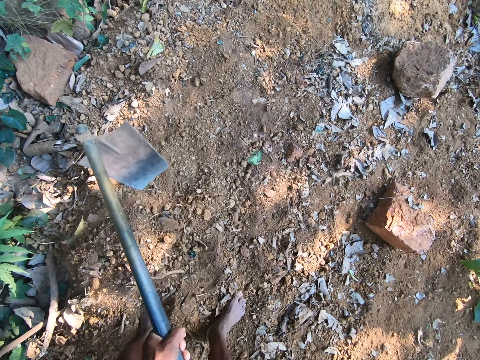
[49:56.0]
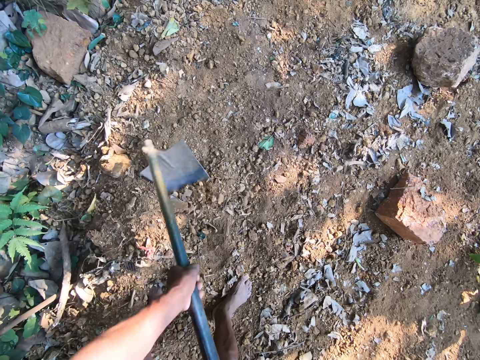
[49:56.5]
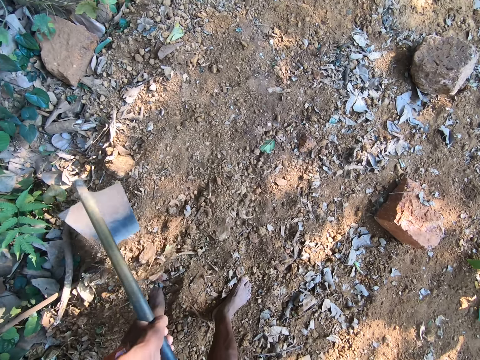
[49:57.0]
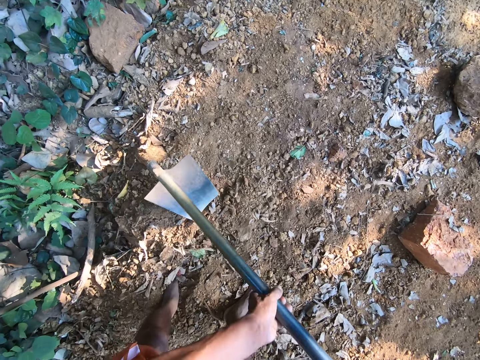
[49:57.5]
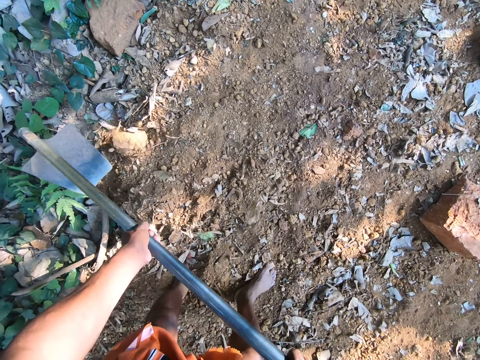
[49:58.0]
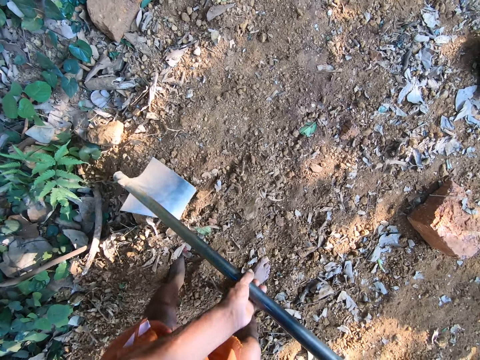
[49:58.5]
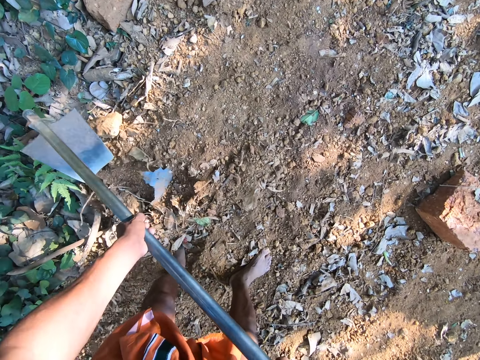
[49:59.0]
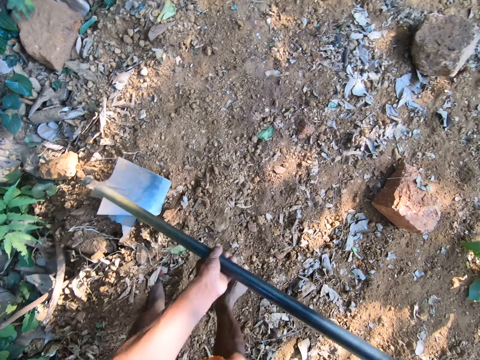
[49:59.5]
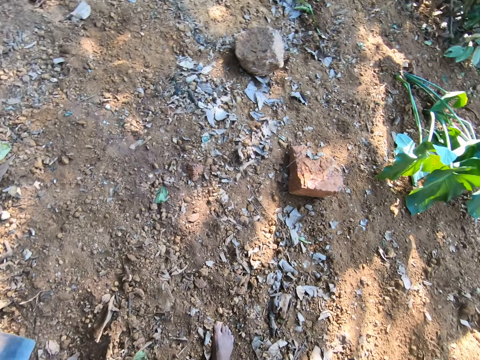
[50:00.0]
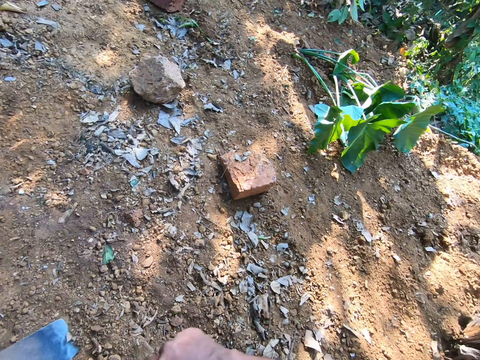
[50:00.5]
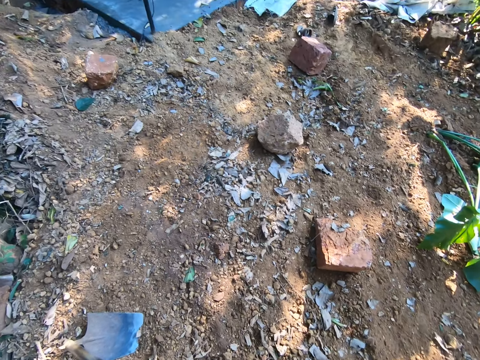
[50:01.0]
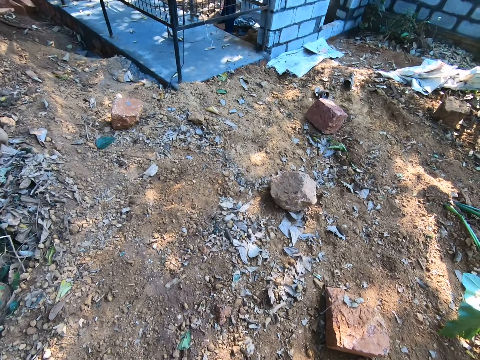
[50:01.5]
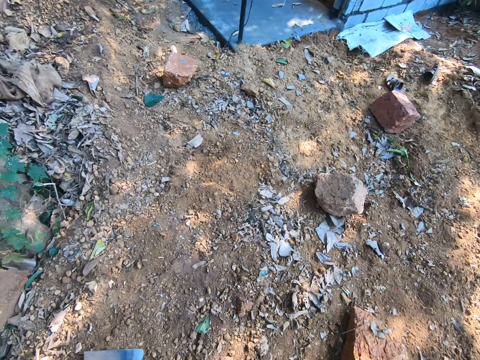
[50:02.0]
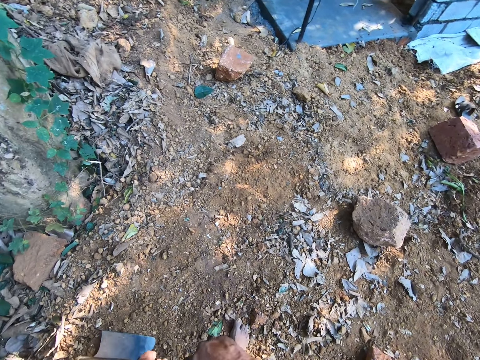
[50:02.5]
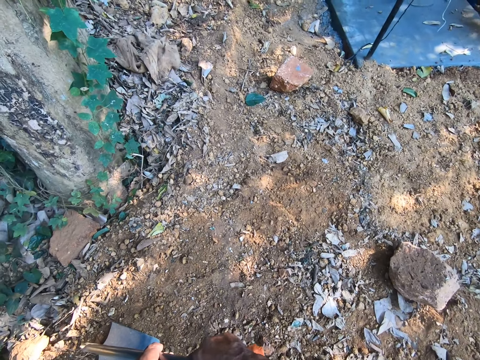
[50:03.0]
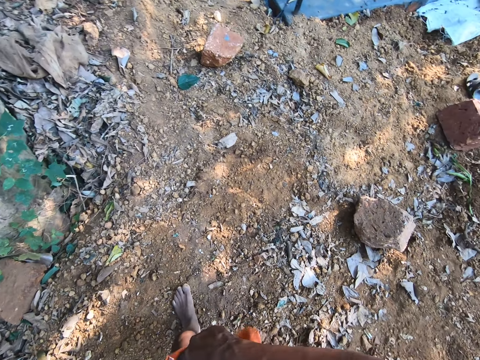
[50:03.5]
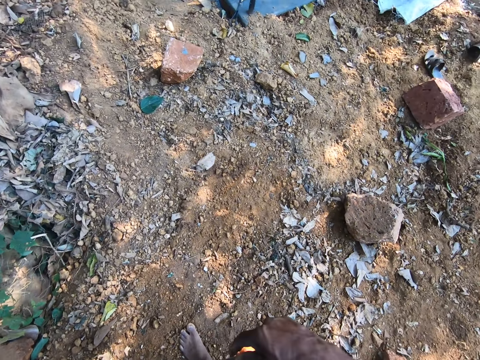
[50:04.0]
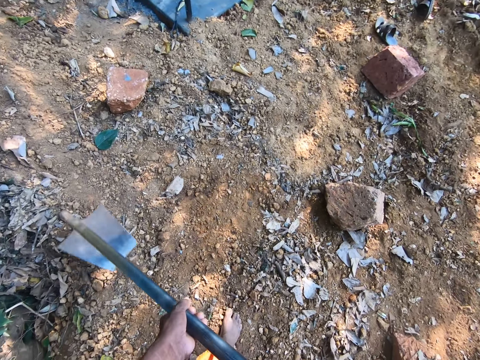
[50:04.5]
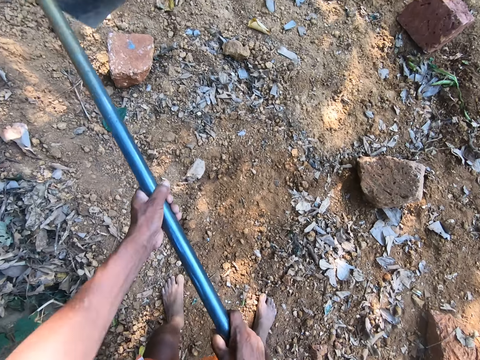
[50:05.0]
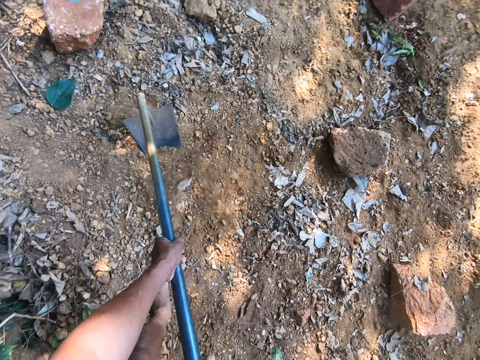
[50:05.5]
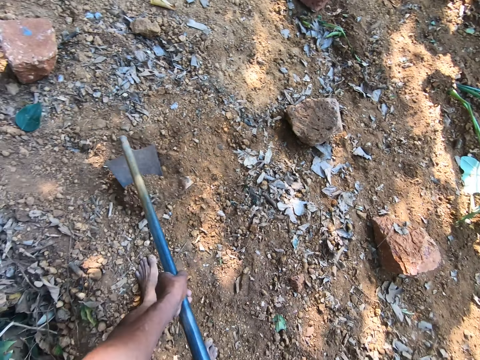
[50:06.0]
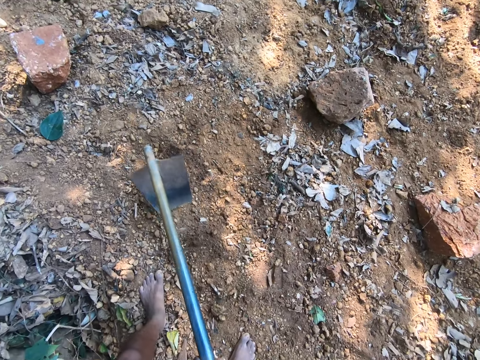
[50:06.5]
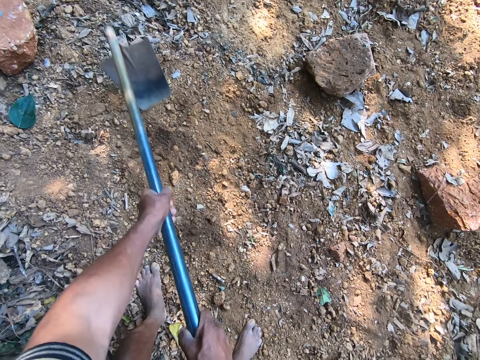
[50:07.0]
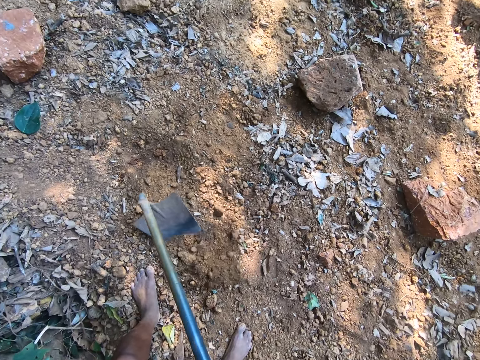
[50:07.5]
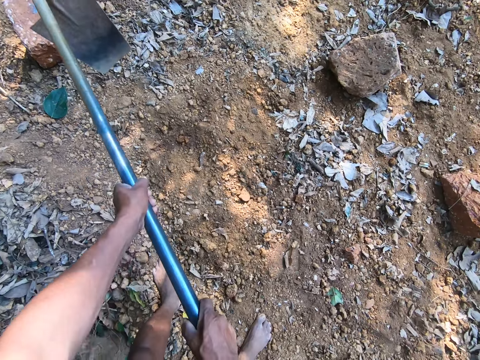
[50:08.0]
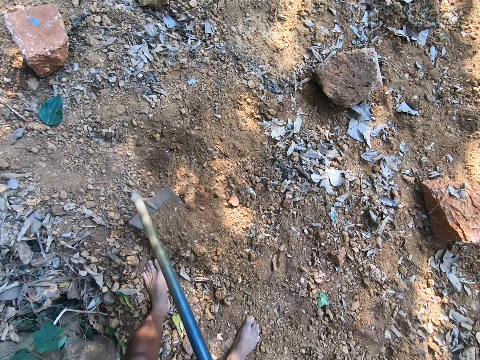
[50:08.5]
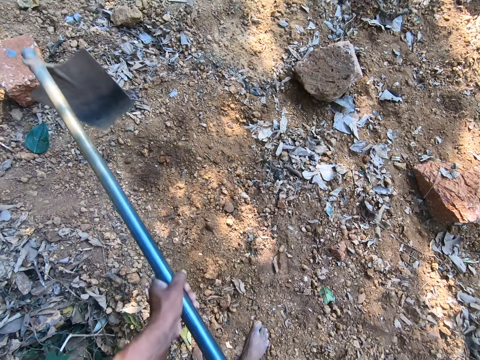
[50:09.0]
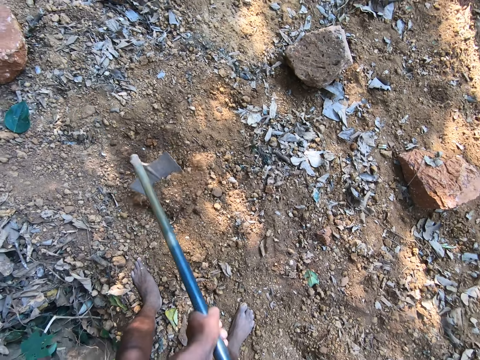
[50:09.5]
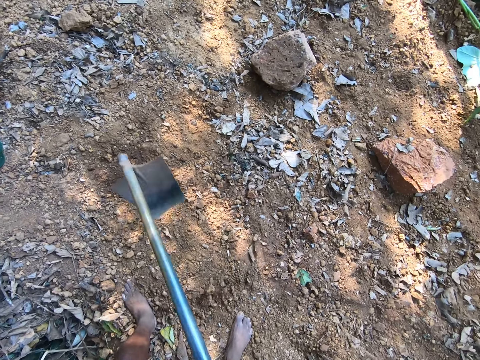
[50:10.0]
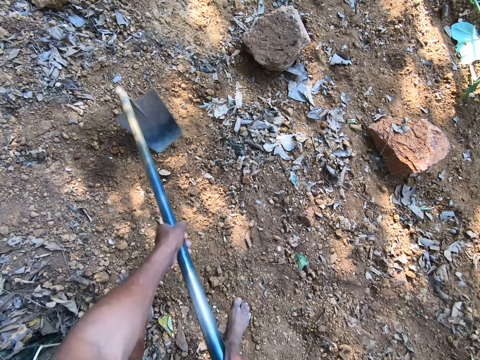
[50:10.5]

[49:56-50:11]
The camera wearer digs the ground with the hoe in his hands.

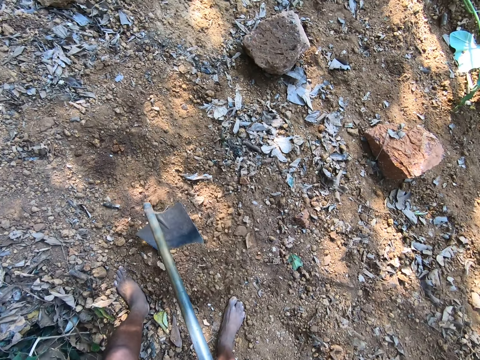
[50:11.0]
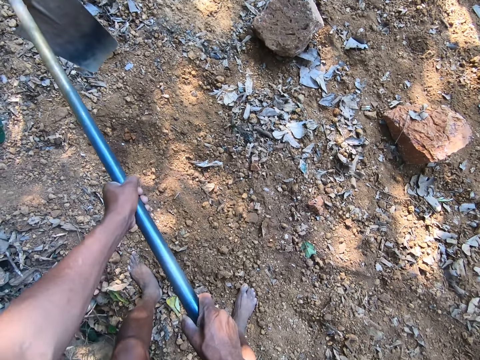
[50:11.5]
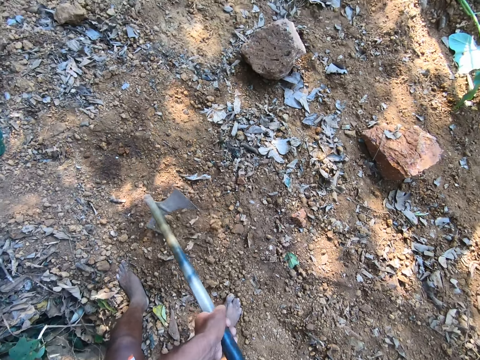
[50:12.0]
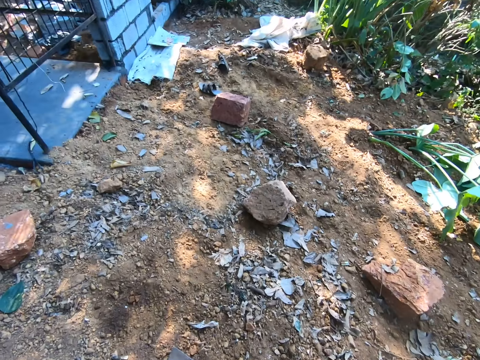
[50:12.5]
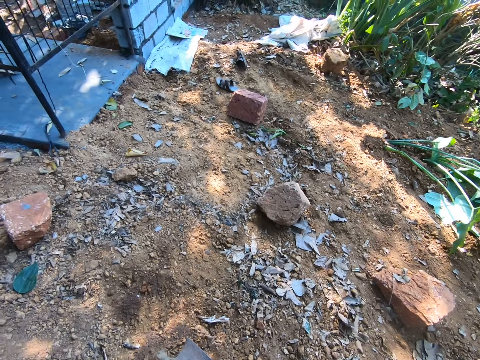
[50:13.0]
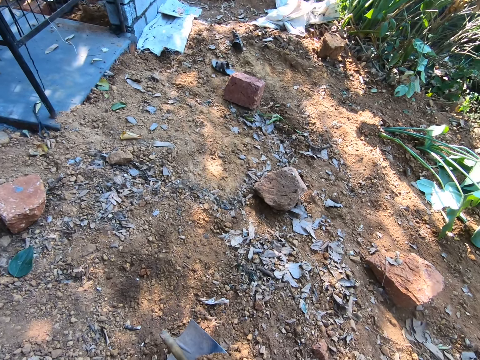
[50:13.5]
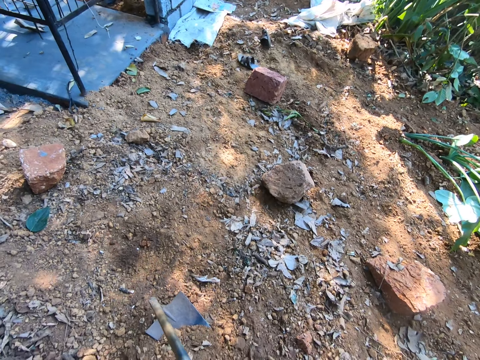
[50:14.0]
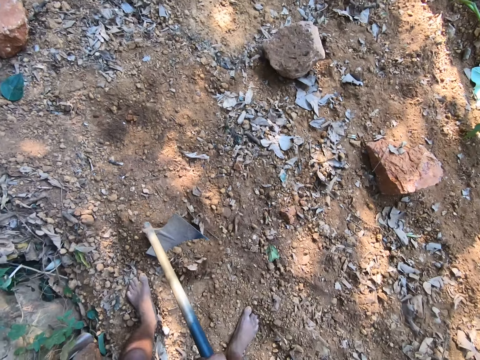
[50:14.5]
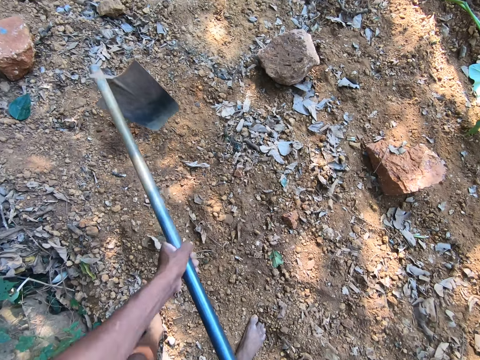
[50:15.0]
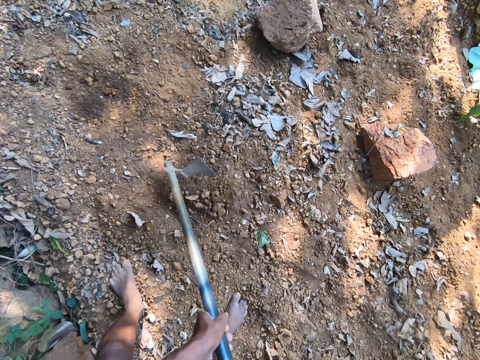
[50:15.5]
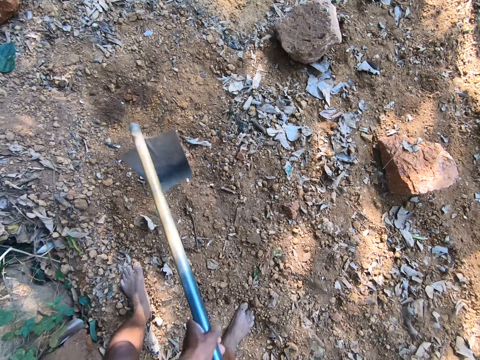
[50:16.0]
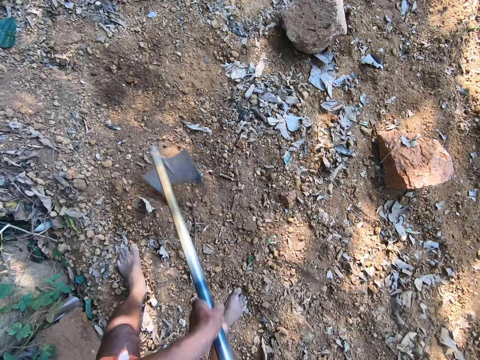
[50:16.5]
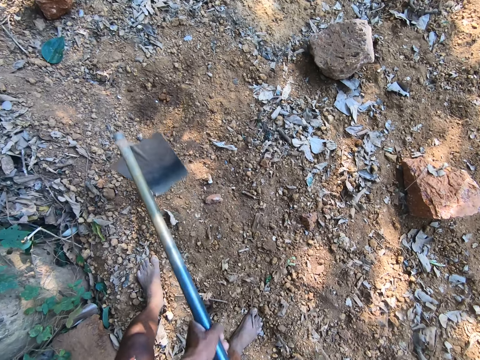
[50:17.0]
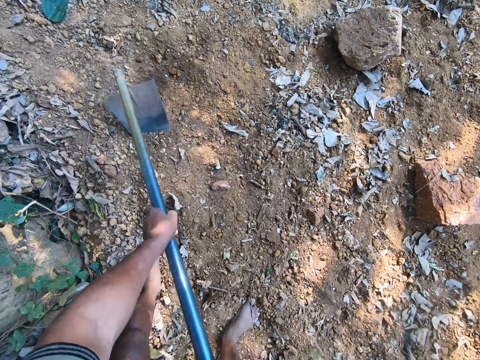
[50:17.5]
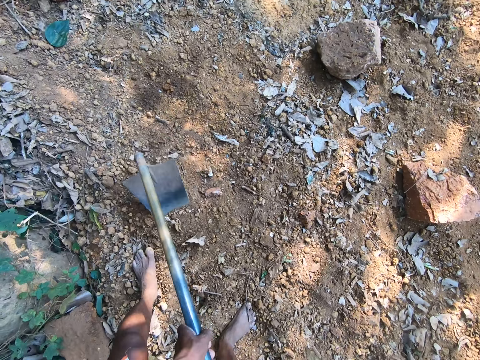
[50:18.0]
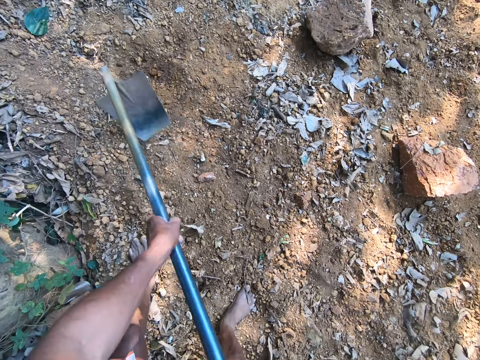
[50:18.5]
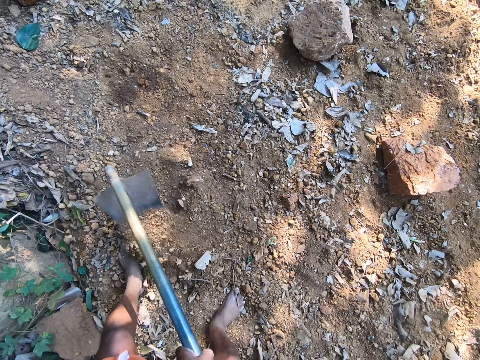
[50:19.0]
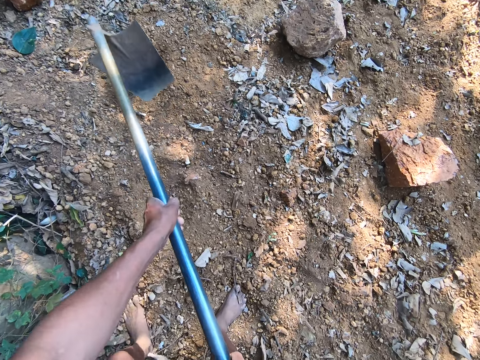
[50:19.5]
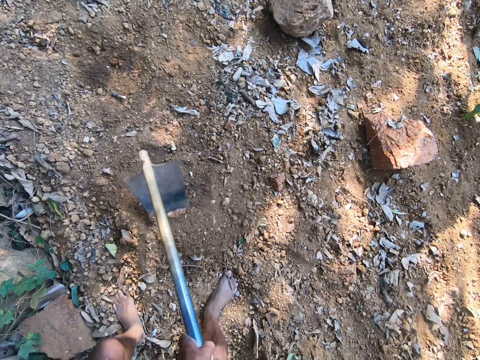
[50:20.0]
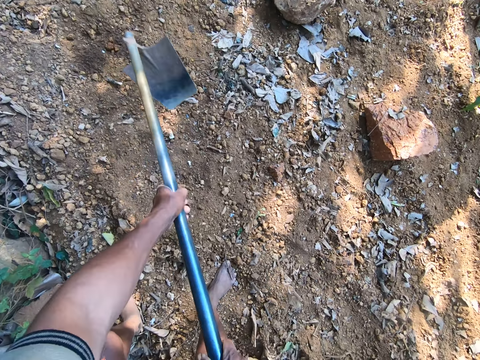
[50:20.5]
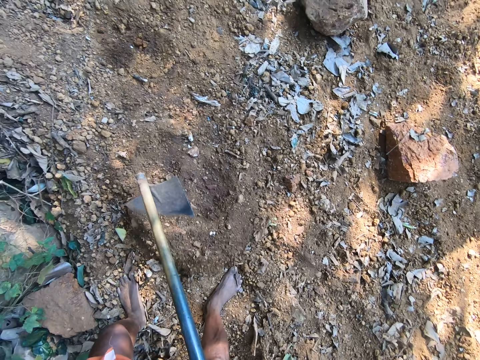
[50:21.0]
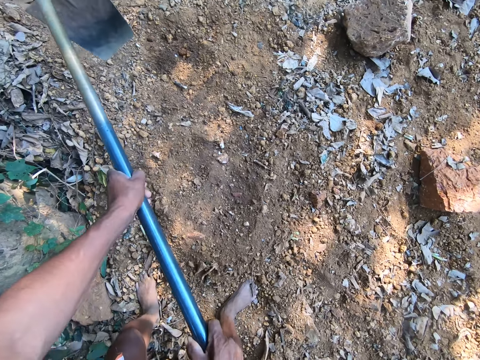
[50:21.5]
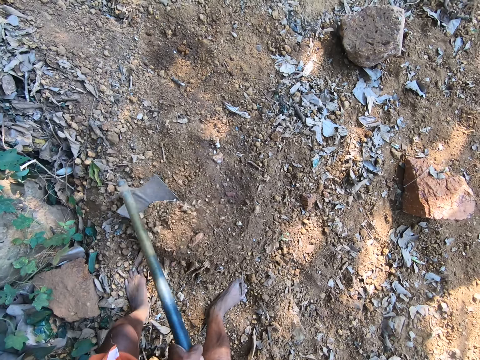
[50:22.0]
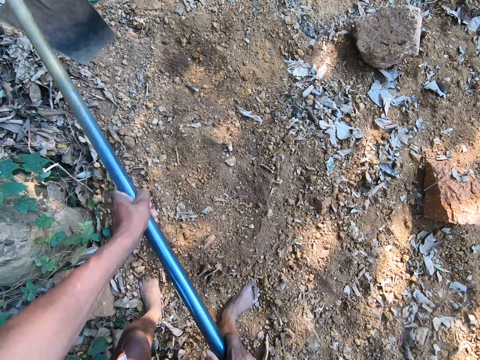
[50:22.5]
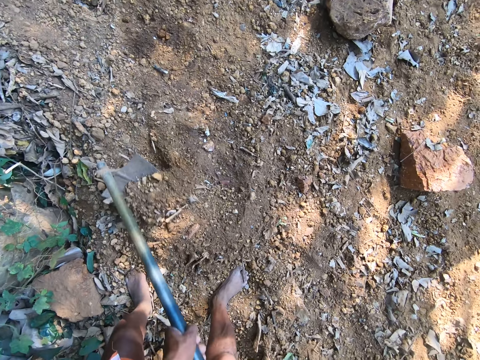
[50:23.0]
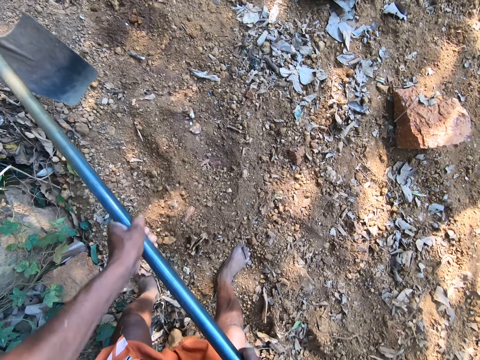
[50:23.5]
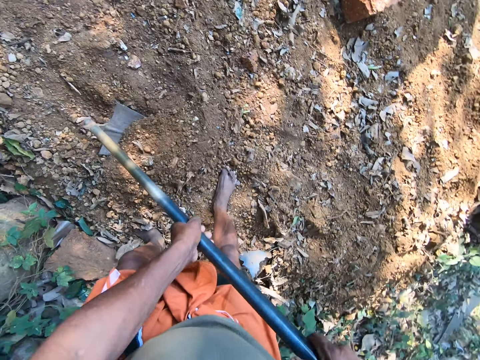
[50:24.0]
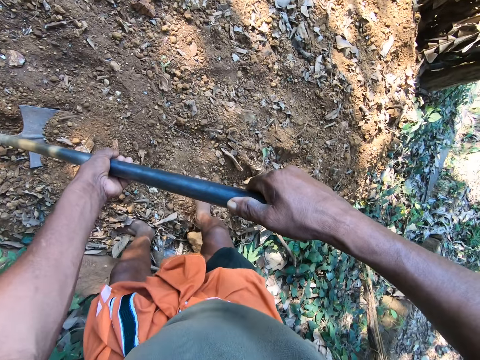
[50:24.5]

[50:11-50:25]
The camera wearer digs the ground with the hoe in his hands.
